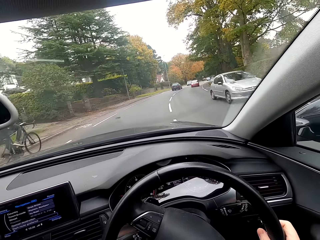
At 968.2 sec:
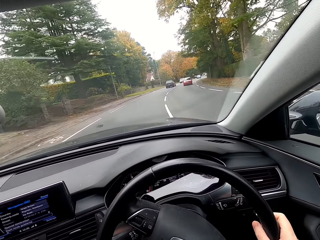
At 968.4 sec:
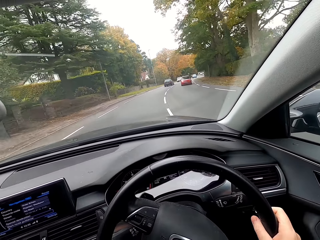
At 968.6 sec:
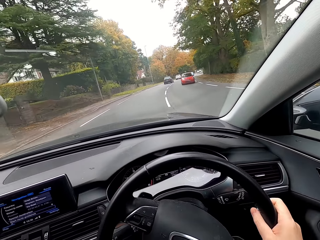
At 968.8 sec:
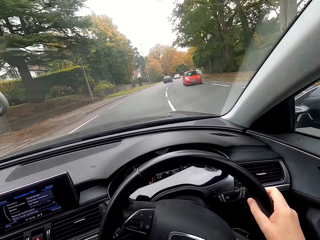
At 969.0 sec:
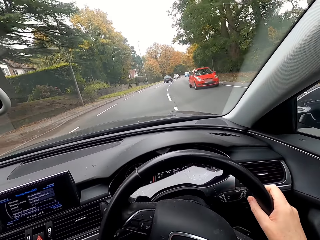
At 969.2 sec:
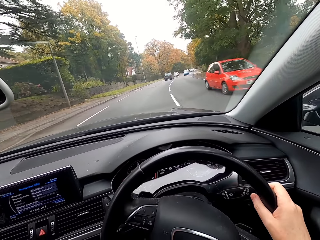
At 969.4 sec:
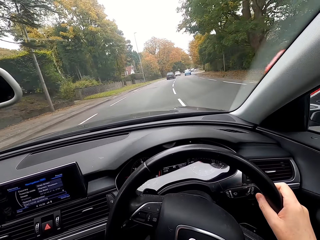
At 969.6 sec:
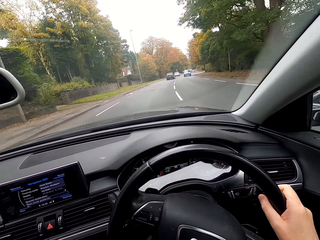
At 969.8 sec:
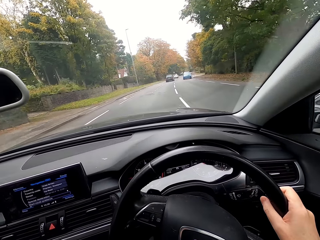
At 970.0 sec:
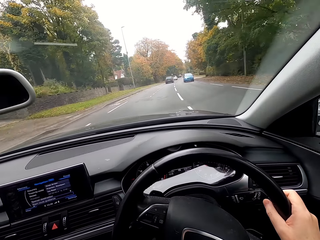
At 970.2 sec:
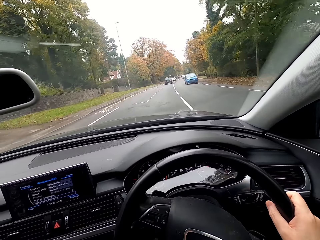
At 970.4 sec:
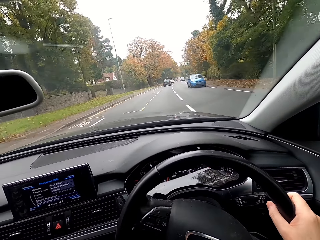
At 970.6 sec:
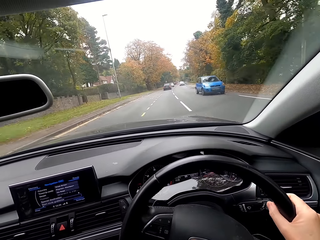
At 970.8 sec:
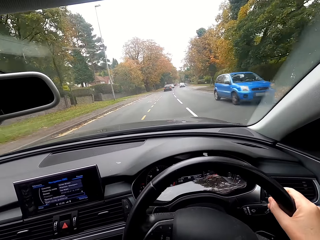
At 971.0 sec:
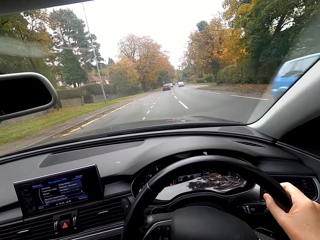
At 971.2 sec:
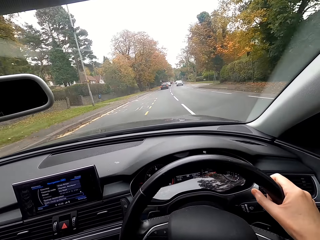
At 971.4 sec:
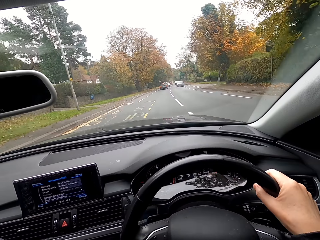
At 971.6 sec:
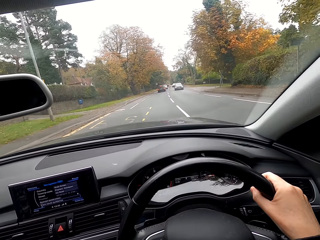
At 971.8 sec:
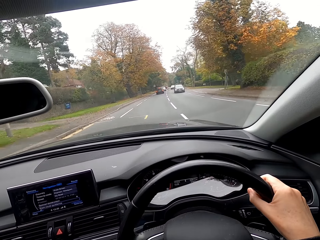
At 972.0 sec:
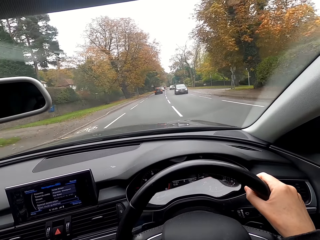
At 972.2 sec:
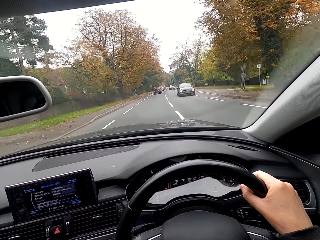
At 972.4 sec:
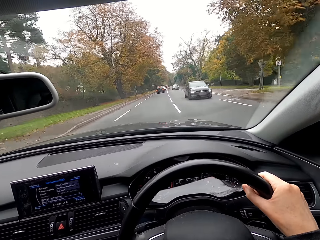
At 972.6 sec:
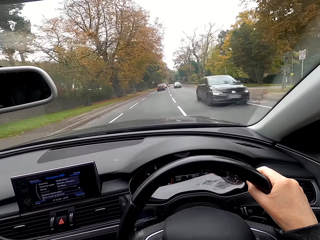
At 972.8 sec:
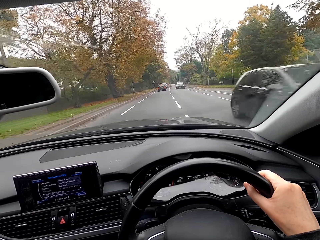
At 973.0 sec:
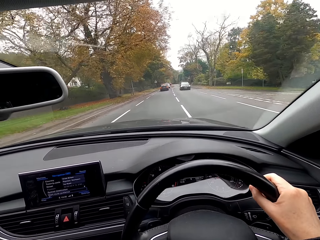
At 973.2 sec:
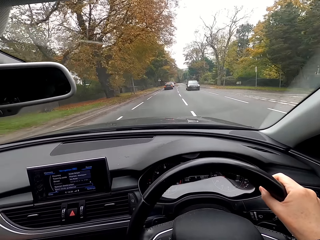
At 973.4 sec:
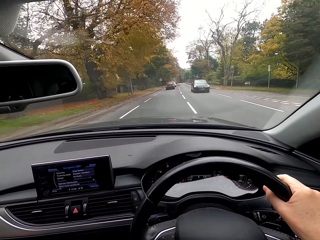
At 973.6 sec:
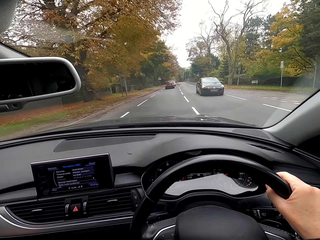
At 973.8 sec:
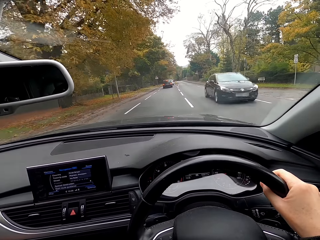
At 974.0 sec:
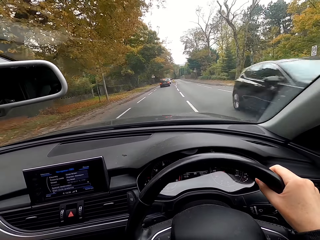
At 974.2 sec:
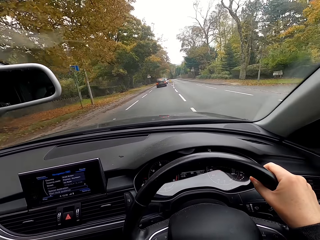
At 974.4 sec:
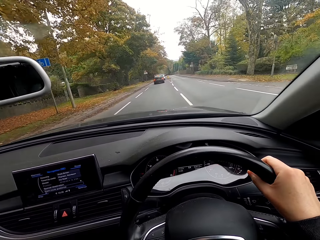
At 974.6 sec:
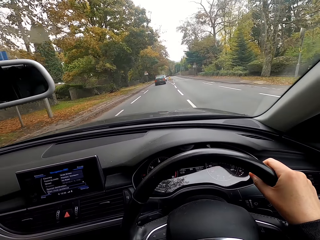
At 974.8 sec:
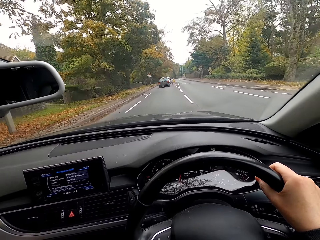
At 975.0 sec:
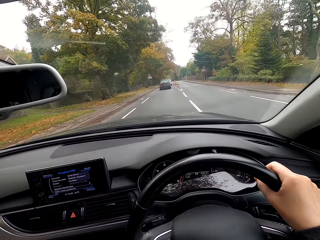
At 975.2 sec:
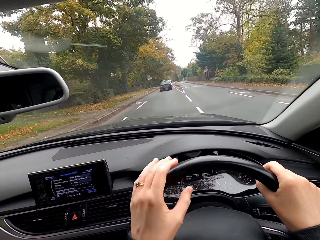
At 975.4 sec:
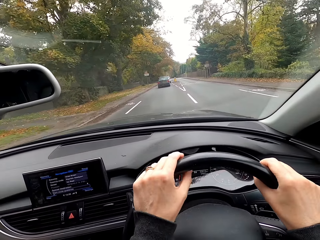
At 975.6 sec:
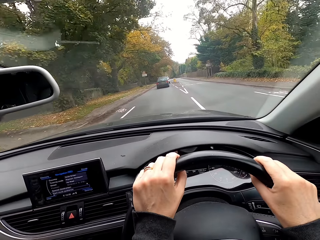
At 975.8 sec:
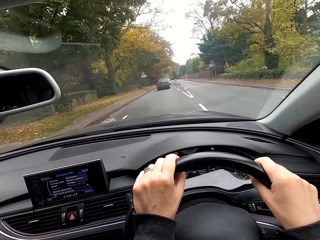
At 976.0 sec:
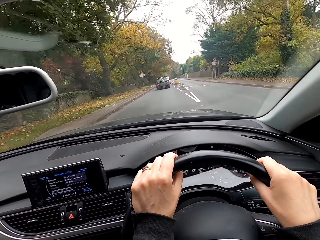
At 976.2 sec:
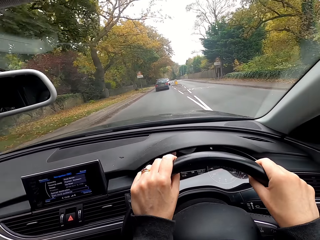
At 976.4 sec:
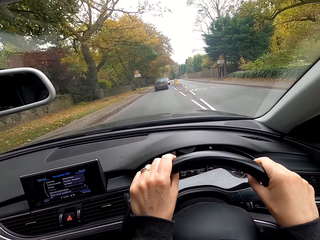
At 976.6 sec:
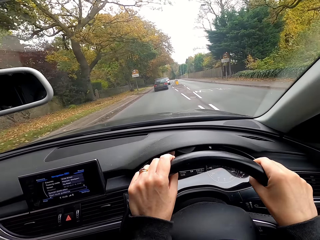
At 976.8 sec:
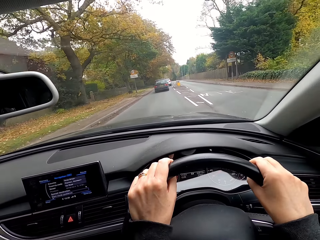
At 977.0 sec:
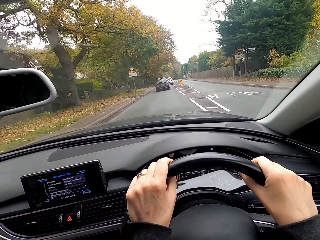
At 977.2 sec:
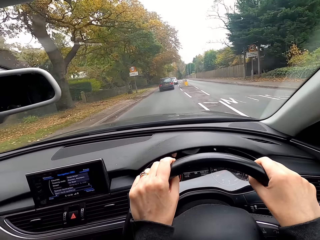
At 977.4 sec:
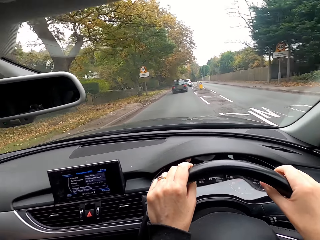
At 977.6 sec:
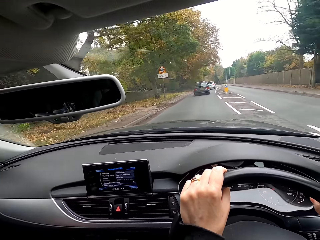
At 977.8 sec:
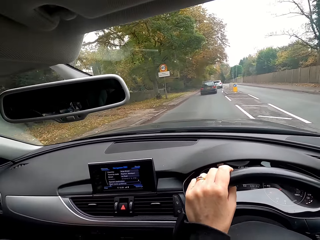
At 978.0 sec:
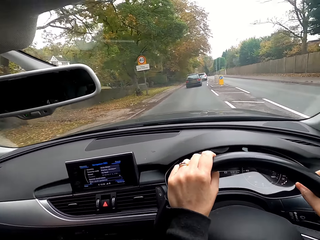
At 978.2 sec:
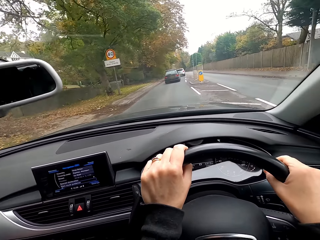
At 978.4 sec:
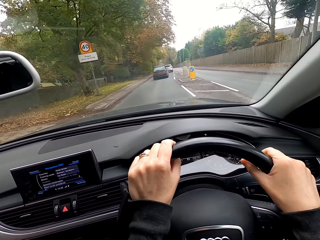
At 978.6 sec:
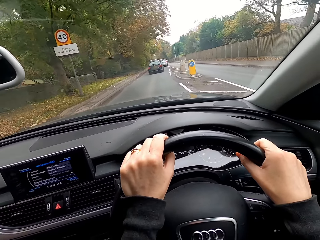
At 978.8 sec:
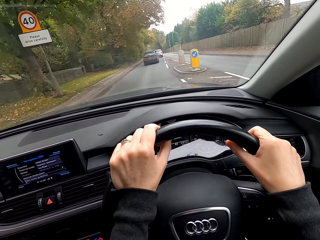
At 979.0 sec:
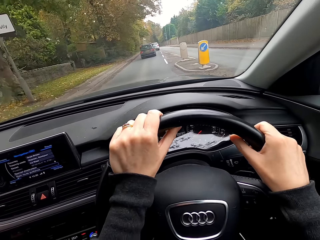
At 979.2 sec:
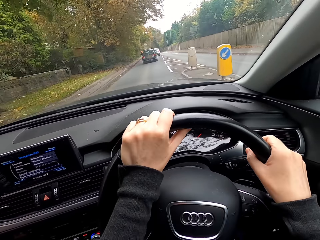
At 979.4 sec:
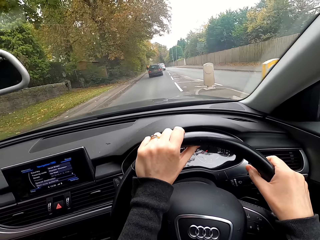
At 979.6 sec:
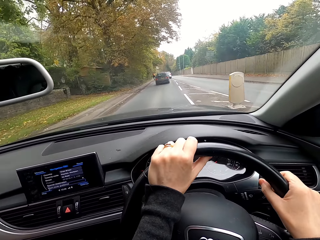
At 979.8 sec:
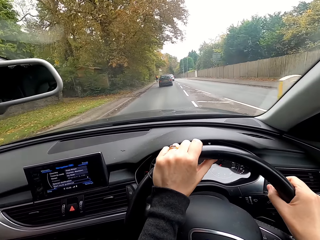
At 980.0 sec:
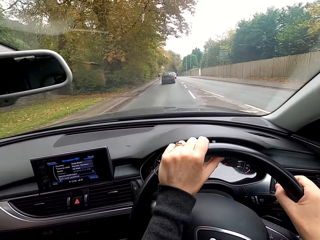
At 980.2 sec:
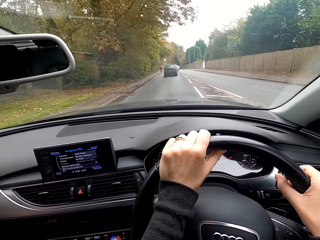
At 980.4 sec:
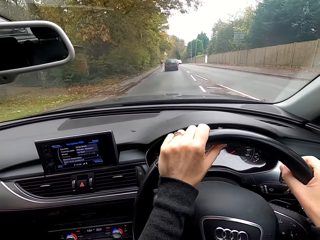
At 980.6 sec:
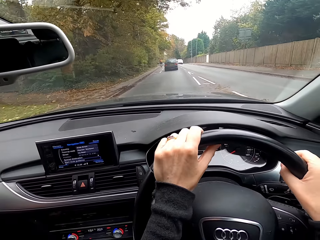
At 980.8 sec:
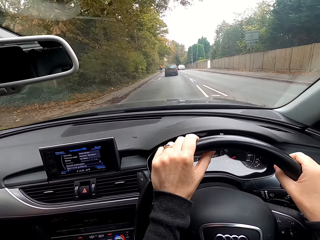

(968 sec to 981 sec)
The camera wearer drives the car on the road with both hands on the steering wheel.

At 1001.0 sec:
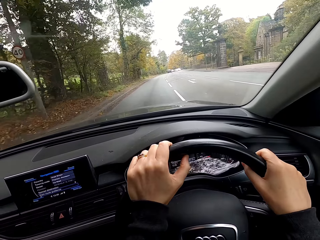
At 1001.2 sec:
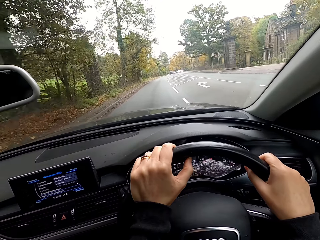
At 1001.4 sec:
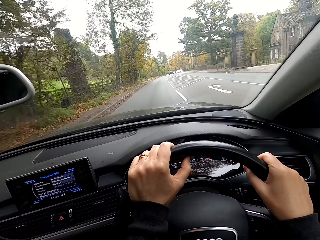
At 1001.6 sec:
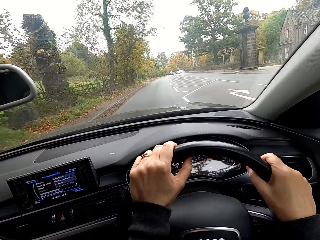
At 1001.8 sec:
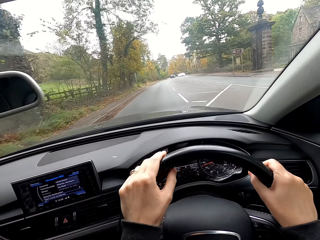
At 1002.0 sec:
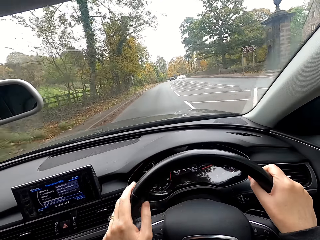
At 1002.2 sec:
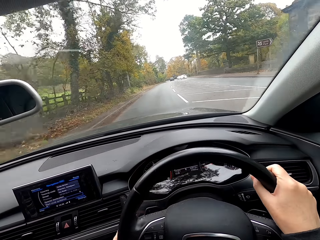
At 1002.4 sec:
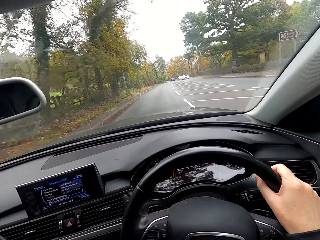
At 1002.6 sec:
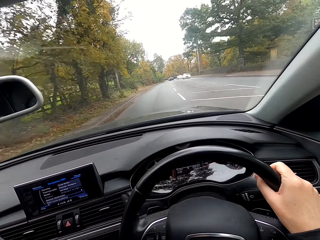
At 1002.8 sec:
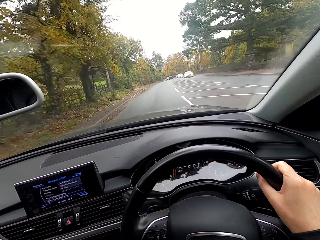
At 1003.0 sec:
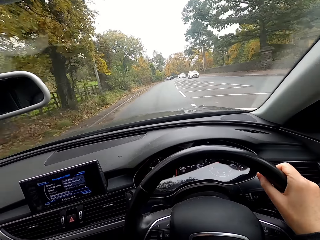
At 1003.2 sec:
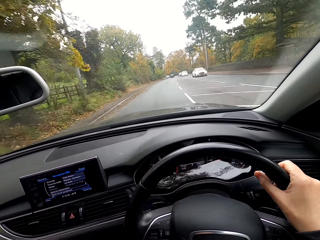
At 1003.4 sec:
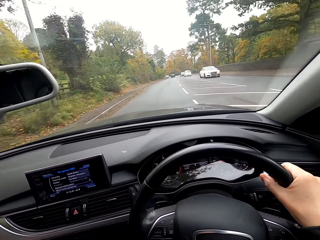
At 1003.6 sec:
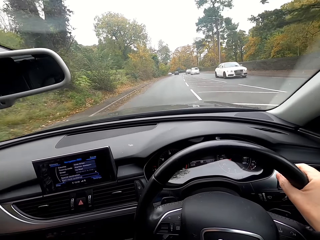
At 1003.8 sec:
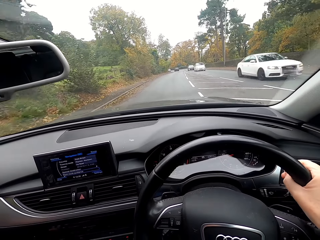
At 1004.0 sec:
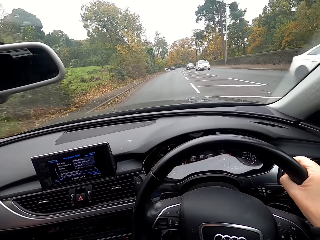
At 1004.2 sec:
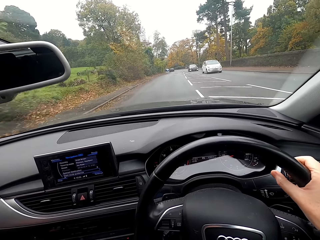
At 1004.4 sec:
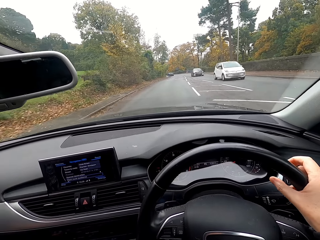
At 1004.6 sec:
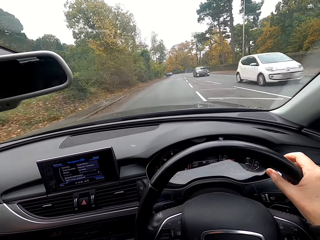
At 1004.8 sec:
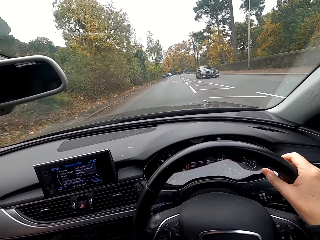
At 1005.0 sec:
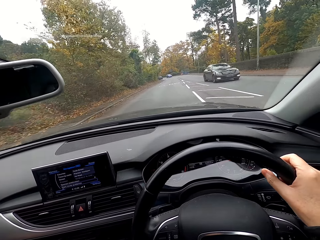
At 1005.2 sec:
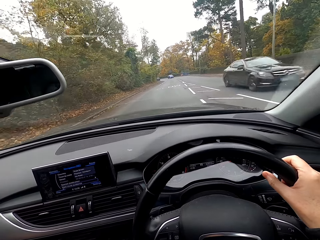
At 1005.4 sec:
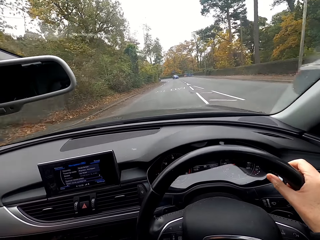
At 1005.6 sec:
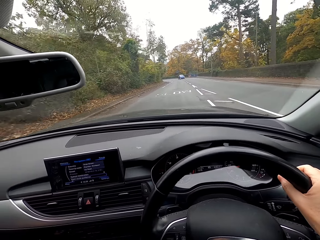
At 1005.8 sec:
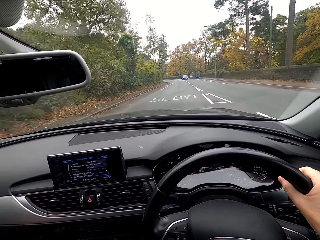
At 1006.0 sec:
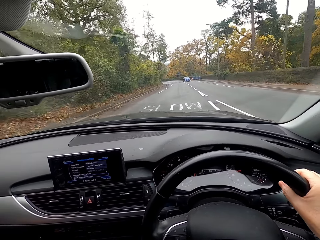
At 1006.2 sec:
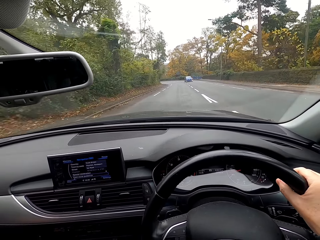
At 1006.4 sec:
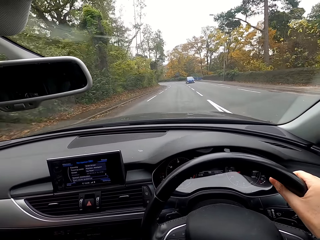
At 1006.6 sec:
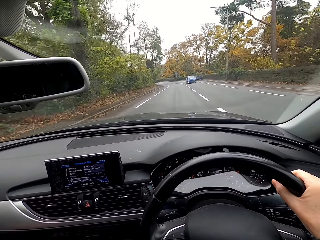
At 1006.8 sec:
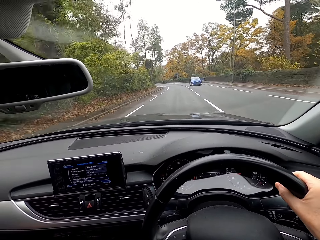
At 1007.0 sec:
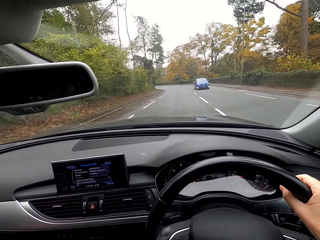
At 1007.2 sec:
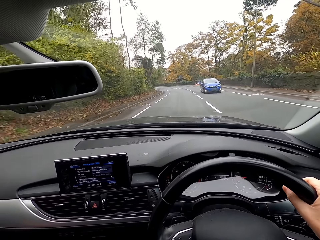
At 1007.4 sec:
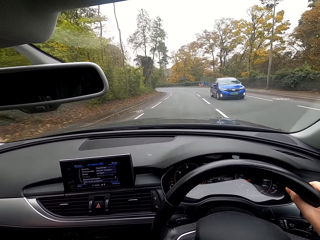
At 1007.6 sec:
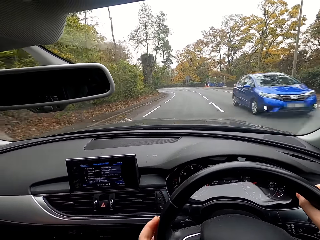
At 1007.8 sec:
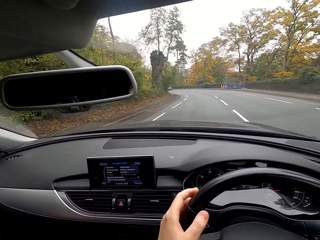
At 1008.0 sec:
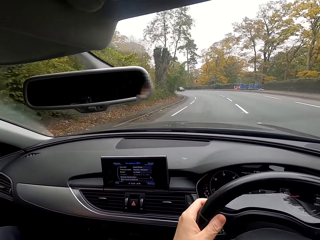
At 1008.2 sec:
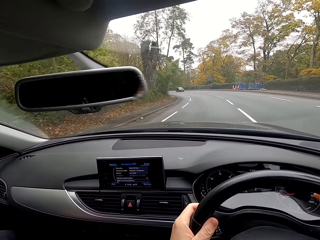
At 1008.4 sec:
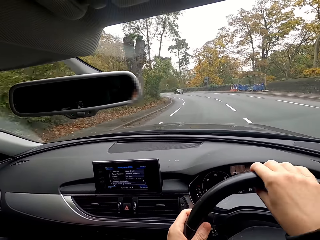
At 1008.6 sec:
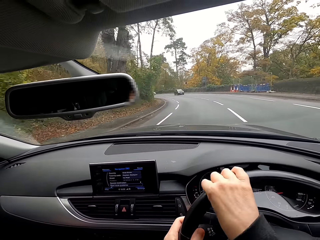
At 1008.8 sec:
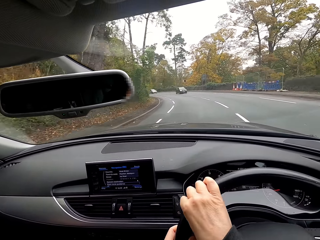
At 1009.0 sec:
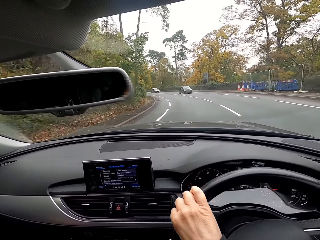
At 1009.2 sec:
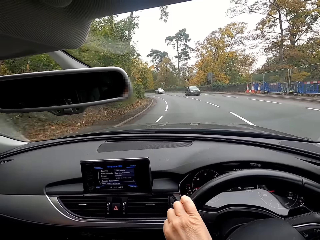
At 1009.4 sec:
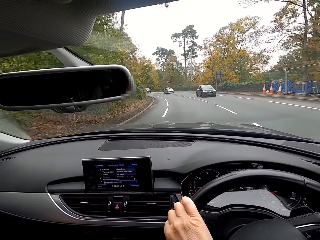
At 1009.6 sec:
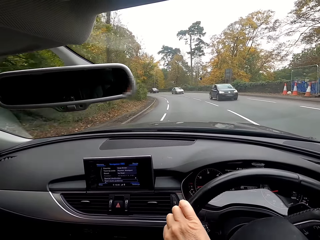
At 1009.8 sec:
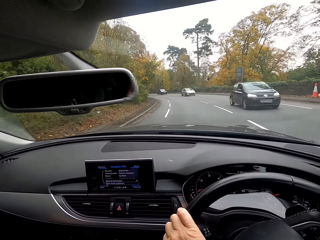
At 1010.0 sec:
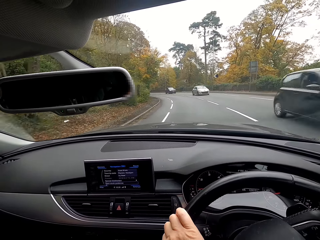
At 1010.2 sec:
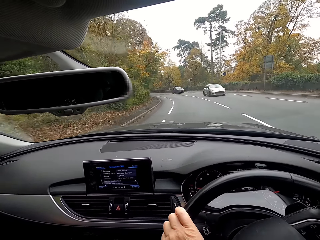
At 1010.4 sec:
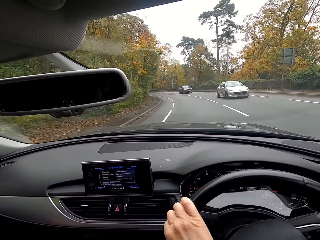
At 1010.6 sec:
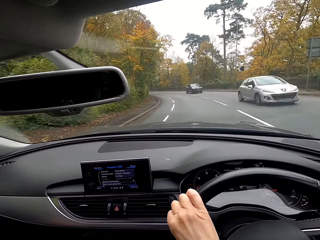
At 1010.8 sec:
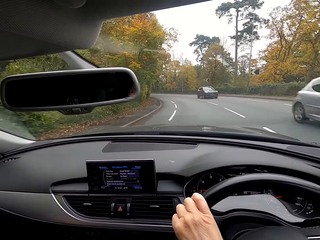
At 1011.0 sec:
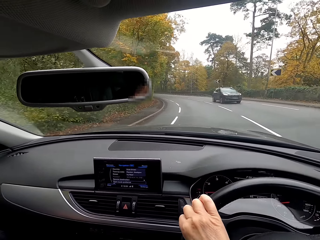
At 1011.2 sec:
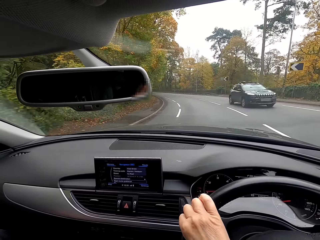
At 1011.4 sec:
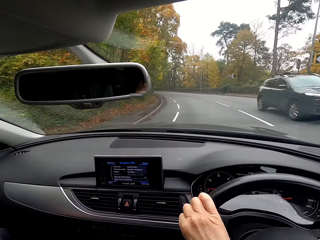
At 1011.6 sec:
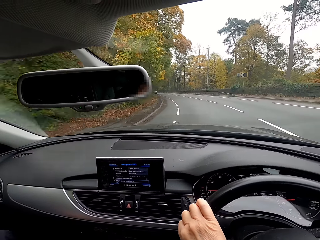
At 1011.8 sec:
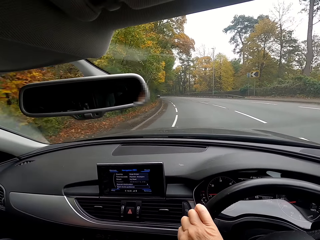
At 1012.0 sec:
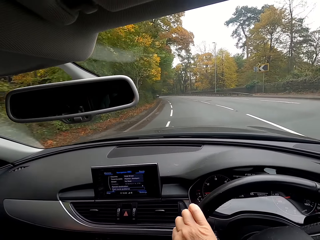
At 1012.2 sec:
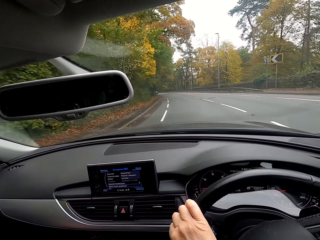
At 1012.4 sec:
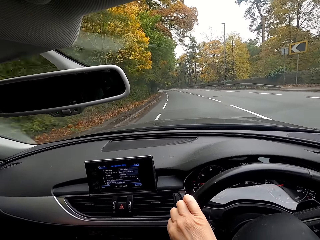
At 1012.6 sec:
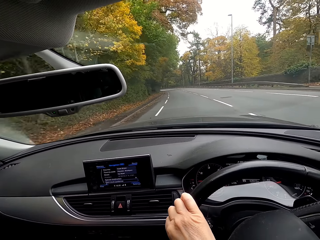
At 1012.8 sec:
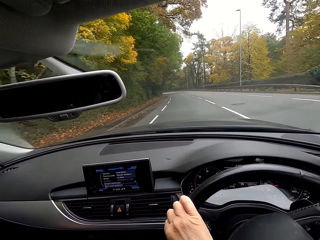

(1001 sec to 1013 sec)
The camera wearer drives the car on the road with her right hand on the steering wheel. She drives the car on the road with both hands on the steering wheel.
